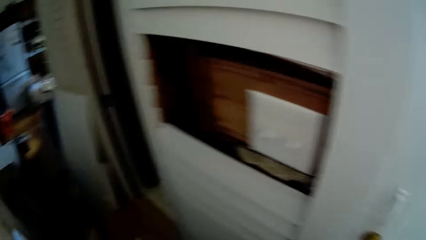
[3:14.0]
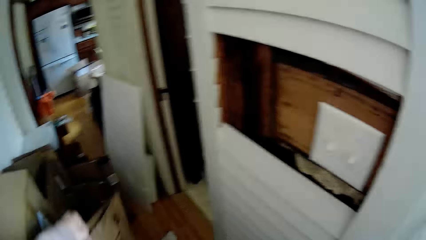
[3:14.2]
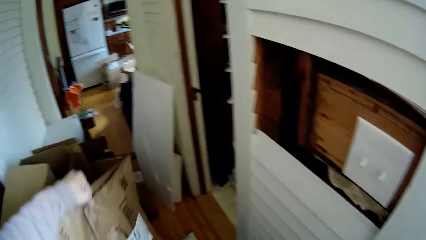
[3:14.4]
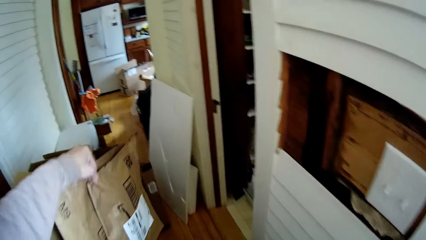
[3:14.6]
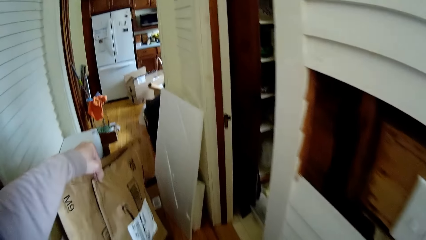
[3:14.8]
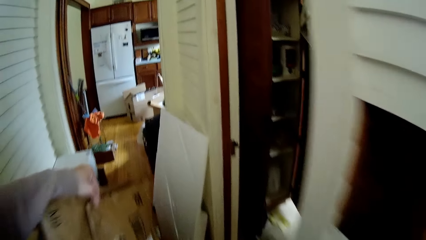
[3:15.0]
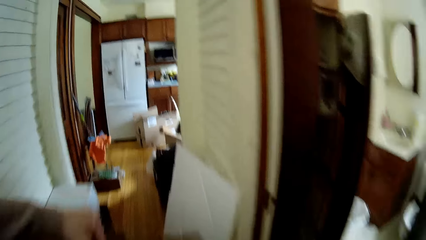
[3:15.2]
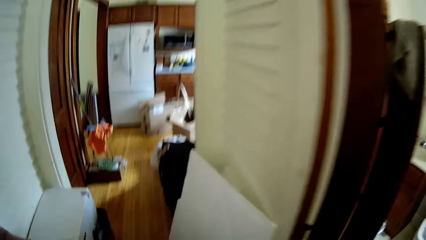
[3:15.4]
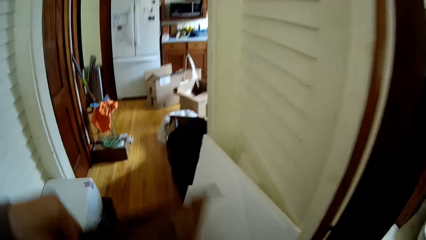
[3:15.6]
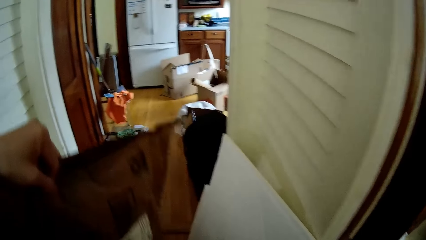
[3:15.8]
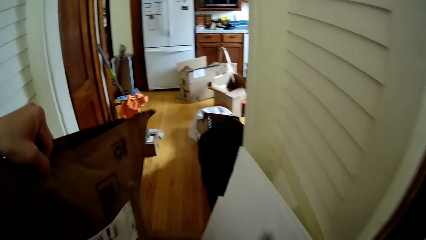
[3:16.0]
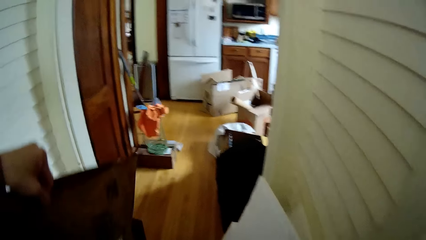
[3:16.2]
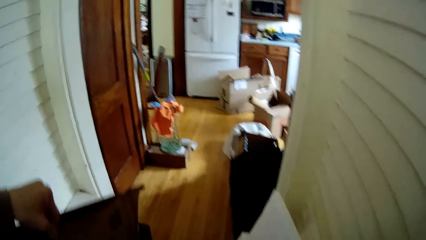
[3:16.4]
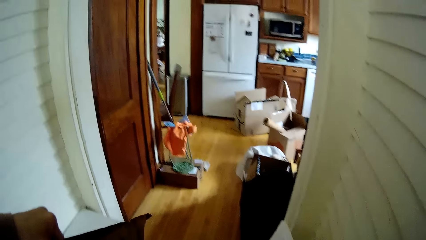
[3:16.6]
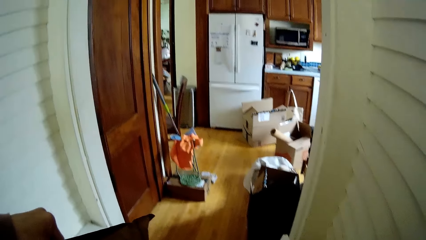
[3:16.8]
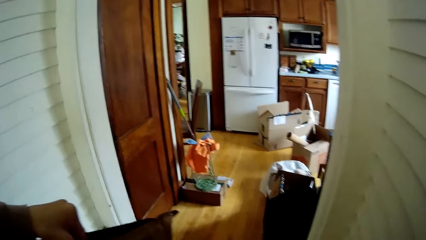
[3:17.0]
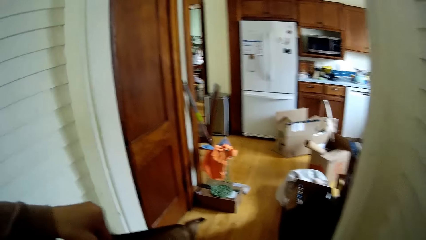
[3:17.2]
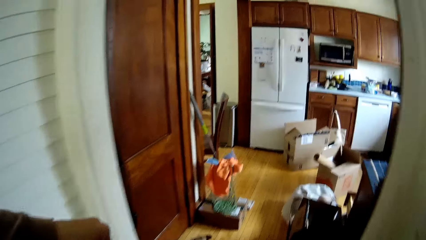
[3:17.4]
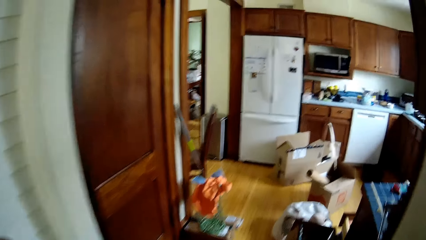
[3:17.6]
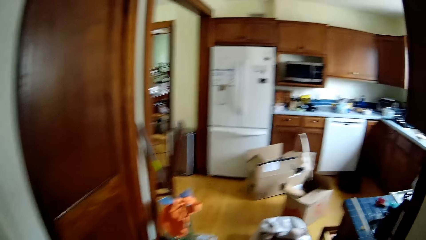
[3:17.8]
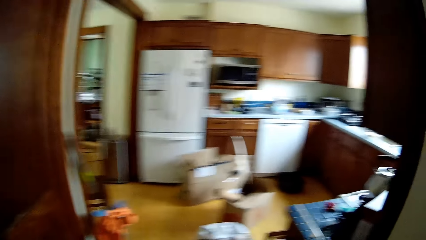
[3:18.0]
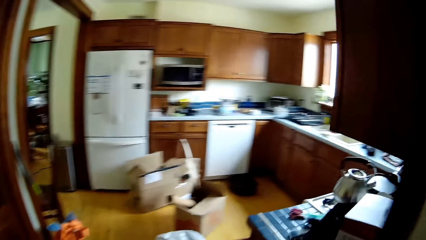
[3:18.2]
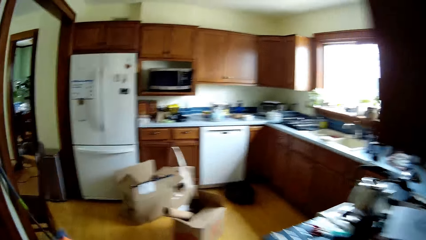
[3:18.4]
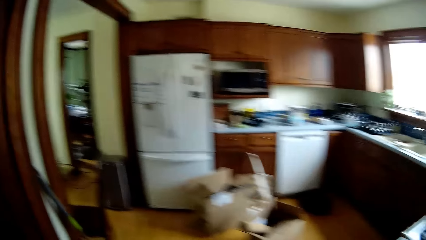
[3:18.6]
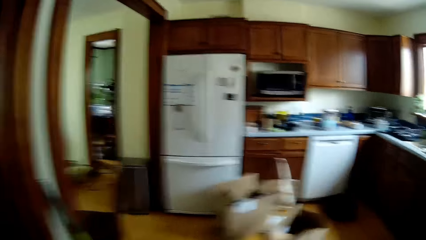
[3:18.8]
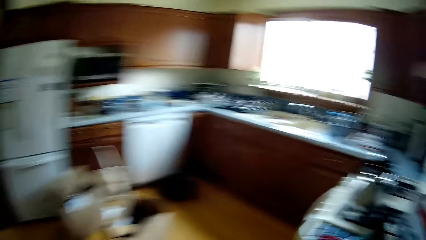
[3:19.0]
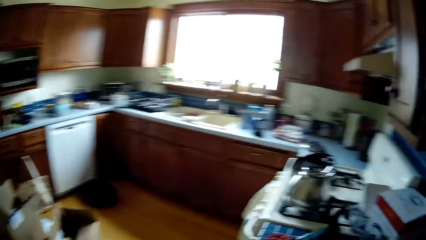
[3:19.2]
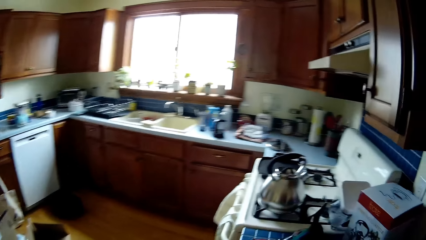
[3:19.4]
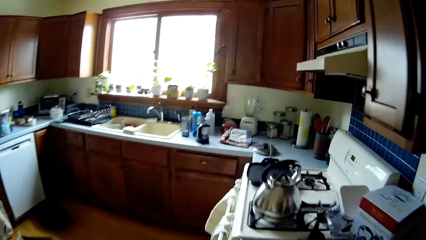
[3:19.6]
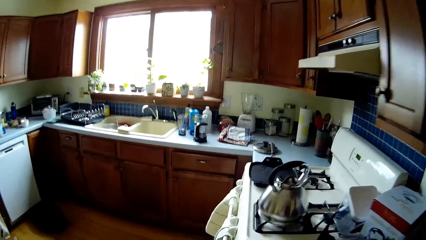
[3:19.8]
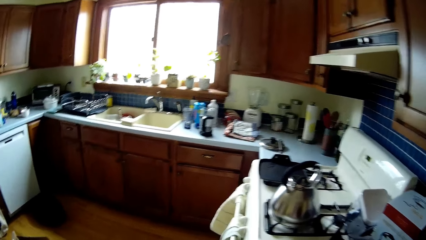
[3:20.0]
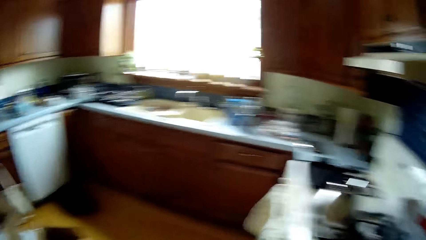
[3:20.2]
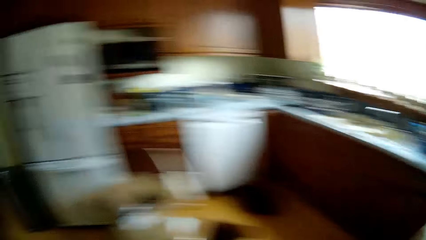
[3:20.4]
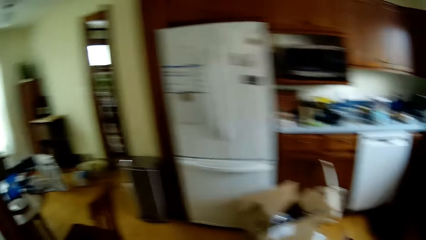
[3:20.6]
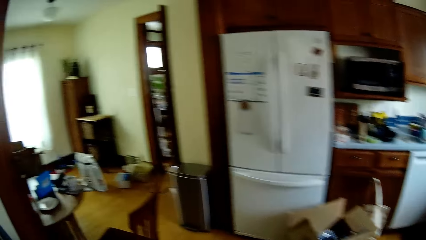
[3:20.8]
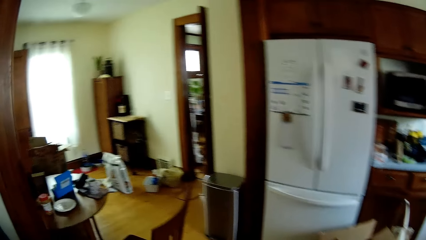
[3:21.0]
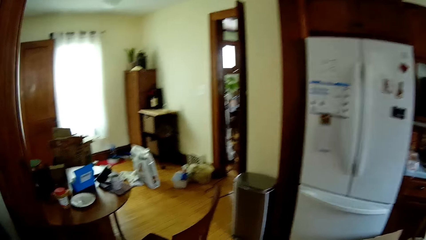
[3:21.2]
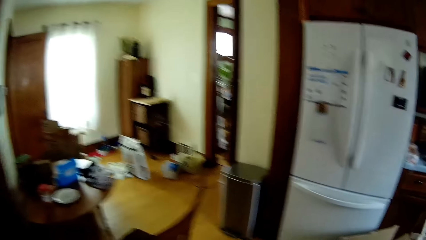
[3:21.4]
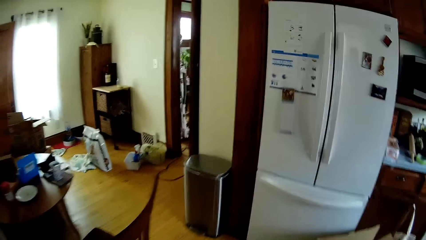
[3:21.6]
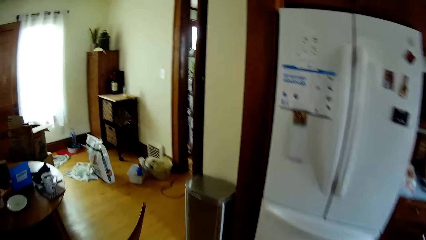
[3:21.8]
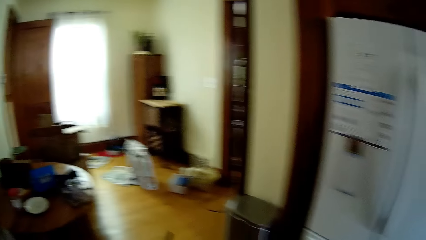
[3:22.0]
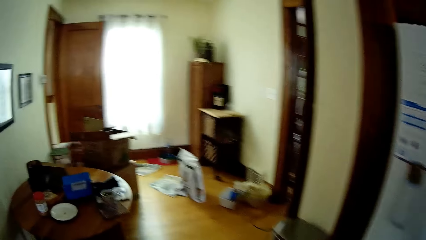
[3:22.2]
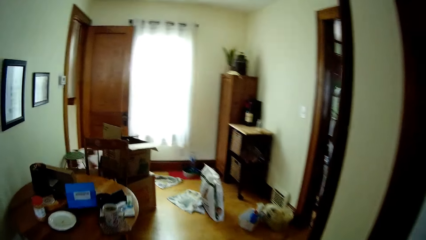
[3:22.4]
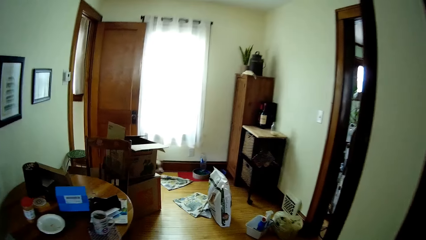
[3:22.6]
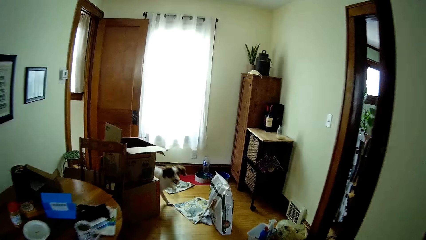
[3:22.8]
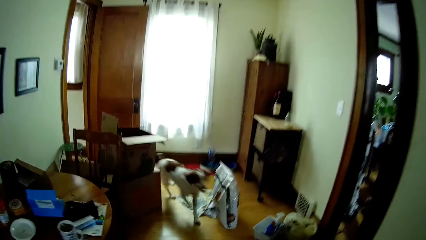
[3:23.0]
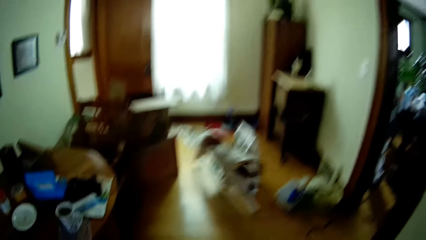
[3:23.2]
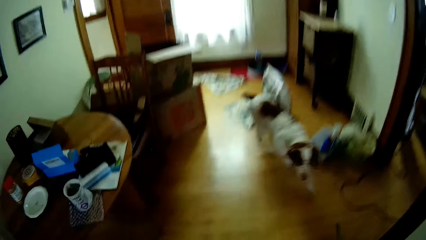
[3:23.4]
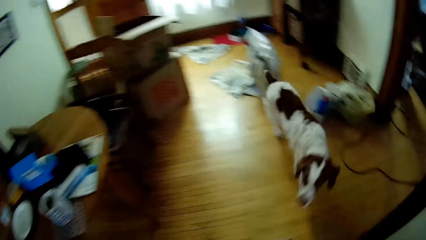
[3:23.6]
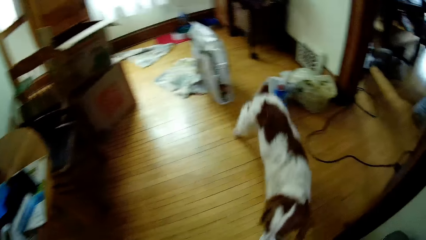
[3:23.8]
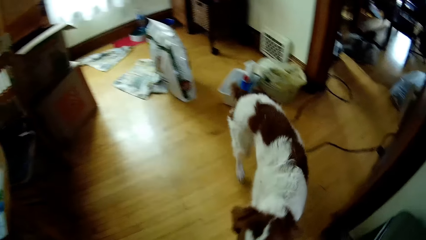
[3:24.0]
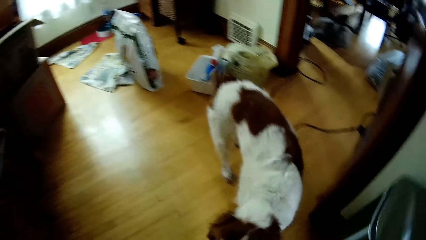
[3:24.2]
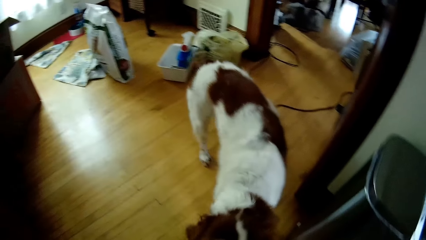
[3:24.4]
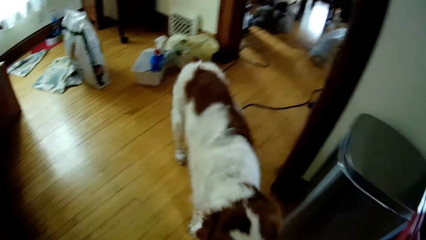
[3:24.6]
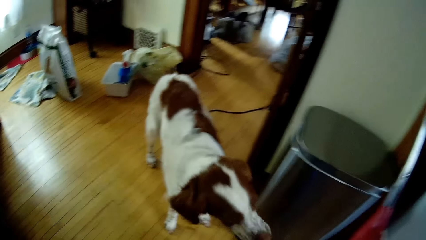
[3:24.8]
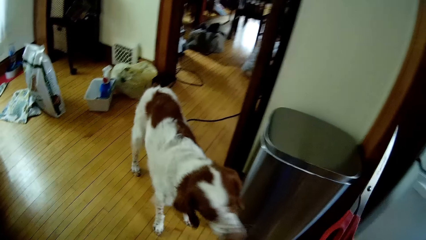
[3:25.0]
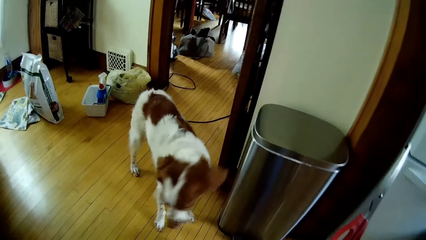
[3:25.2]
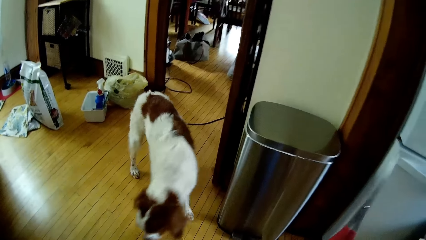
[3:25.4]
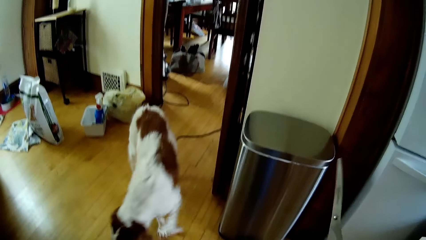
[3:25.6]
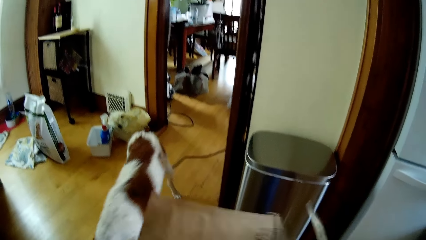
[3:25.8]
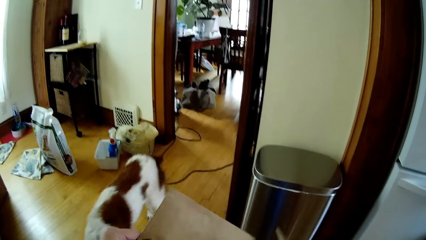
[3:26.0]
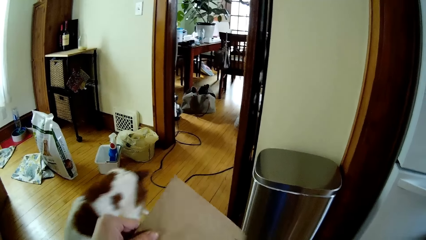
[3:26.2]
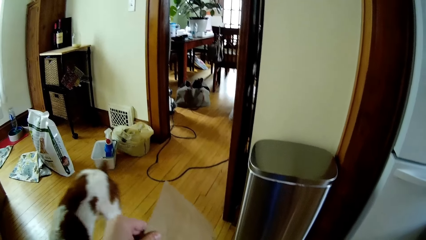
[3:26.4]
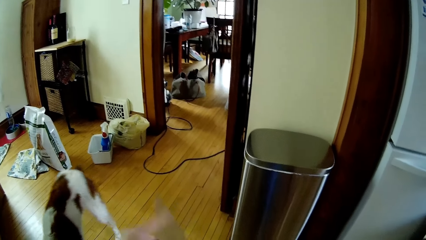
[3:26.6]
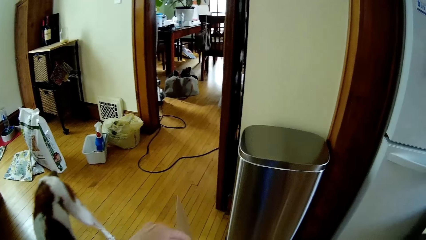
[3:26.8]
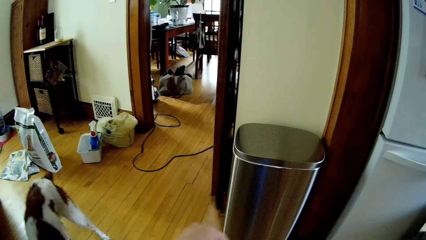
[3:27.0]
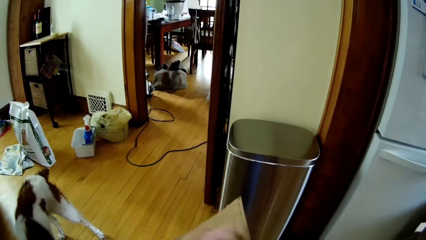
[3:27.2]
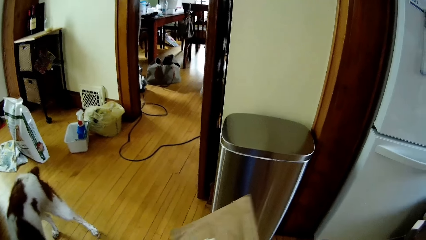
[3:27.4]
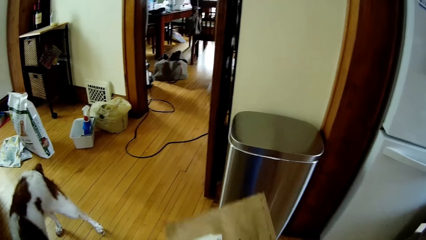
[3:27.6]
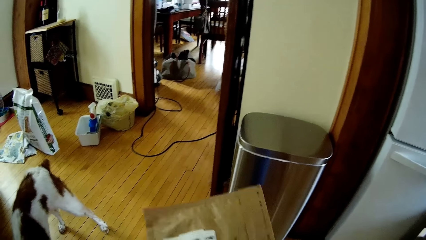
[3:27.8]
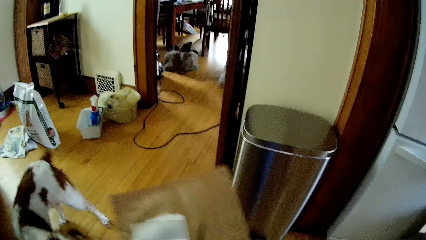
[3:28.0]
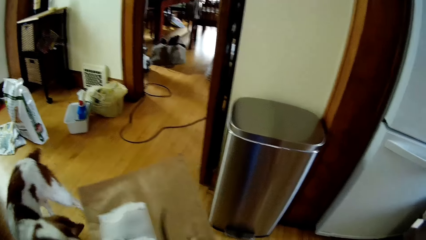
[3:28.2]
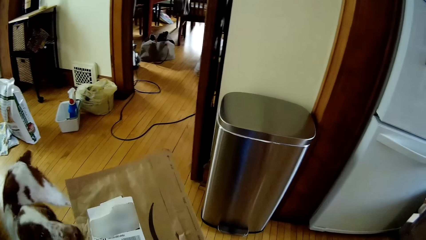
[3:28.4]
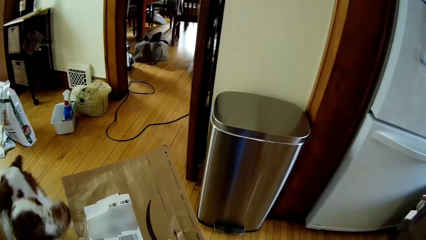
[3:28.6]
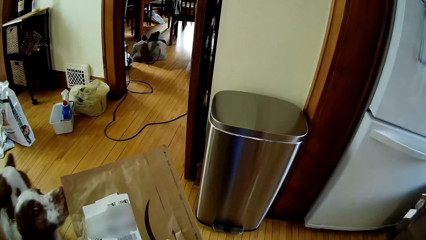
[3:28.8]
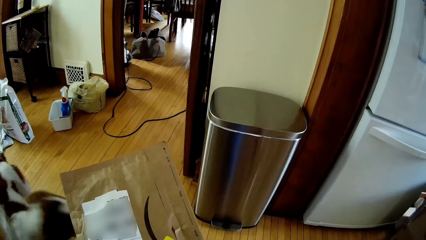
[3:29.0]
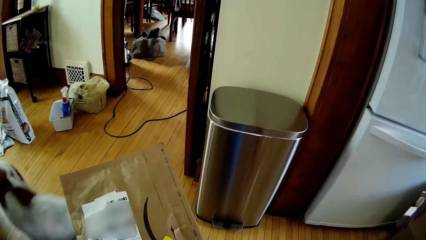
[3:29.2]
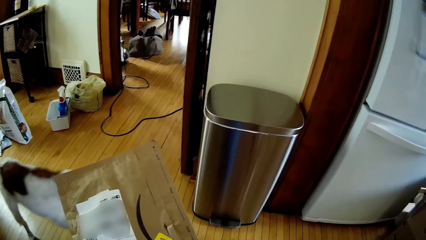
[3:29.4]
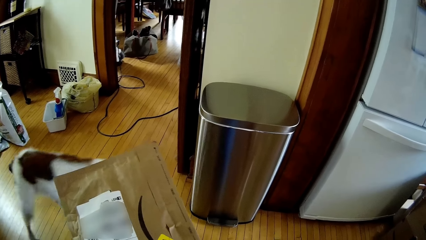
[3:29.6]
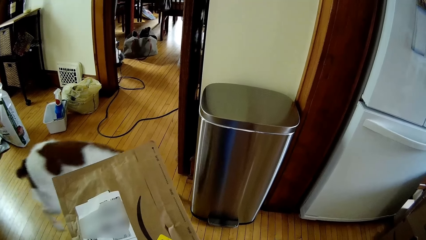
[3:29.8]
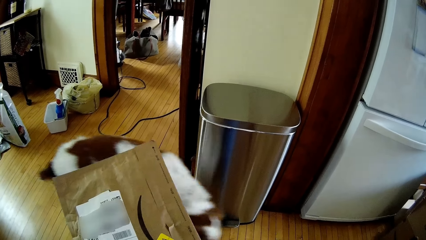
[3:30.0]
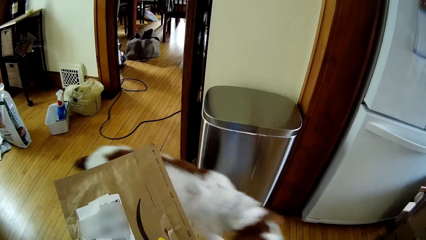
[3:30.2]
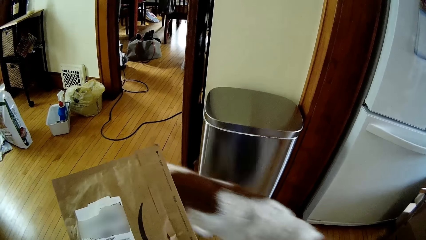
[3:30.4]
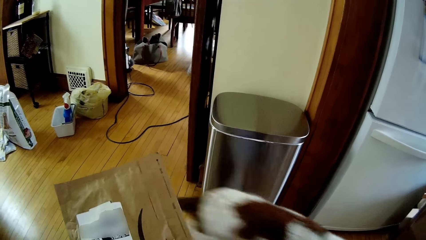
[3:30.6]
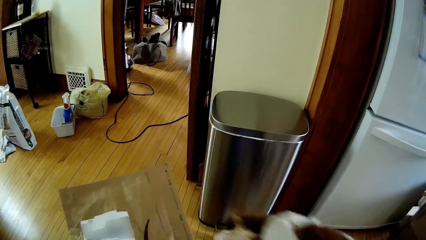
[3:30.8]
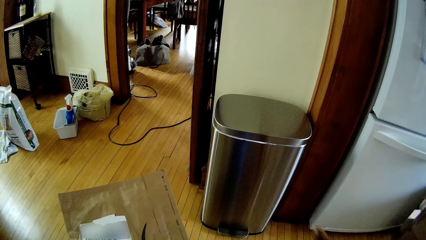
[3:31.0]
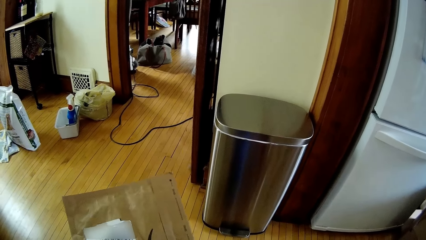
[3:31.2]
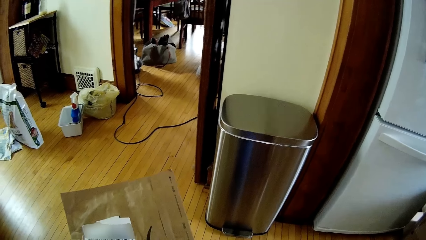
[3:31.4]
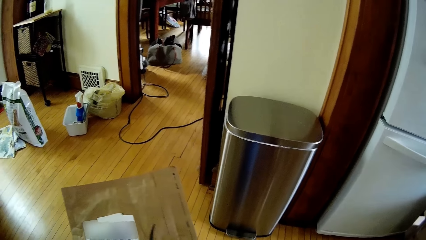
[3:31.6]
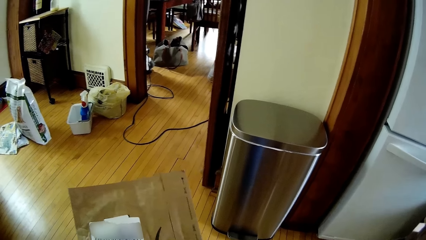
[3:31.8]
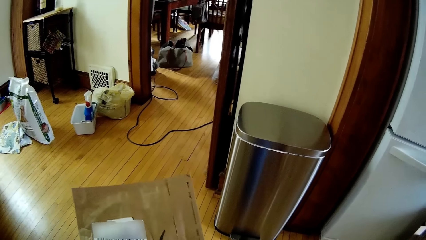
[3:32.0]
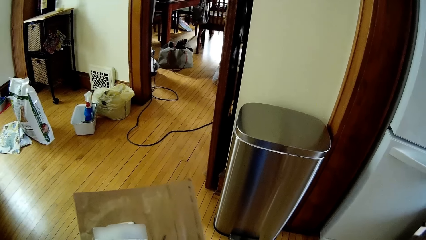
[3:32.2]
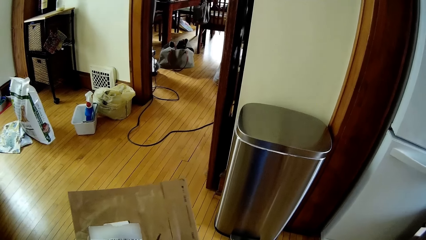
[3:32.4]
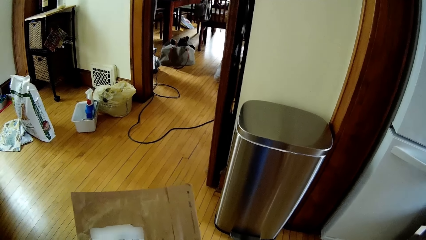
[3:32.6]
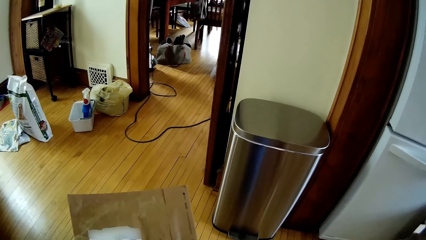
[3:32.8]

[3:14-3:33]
The camera wearer lifts mail envelopes with her left hand. She walks around the house. She walks into the kitchen from the corridor. She looks around. A dog runs into the foyer. The camera wearer walks into the foyer from the kitchen. She lifts a pair of scissors. She sits down. She adjusts the mail envelope. She cuts the envelope open with the pair of scissors in her right hand.
